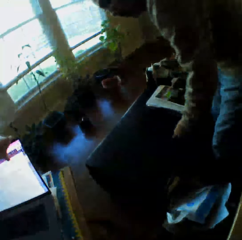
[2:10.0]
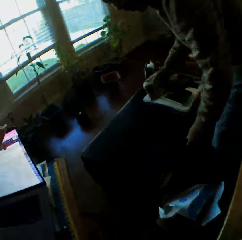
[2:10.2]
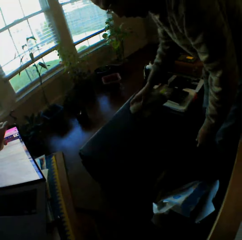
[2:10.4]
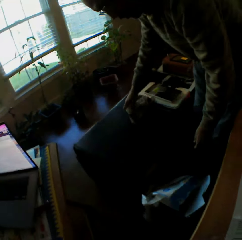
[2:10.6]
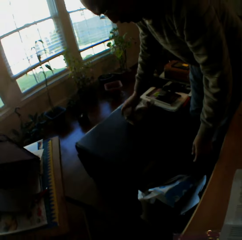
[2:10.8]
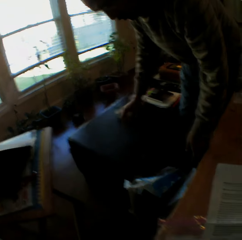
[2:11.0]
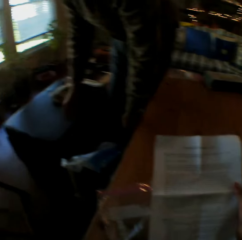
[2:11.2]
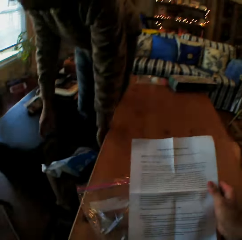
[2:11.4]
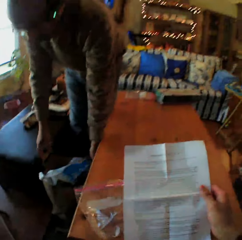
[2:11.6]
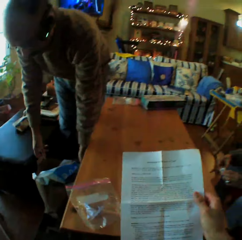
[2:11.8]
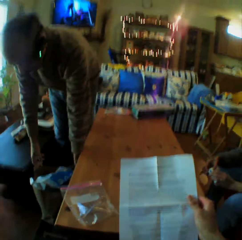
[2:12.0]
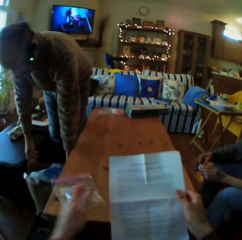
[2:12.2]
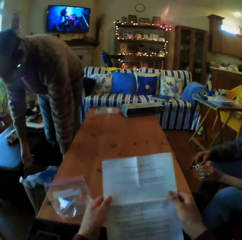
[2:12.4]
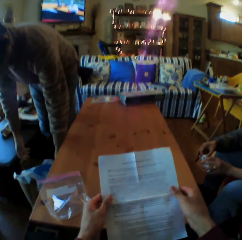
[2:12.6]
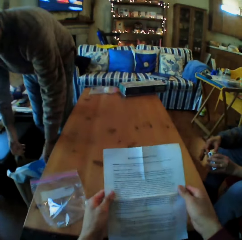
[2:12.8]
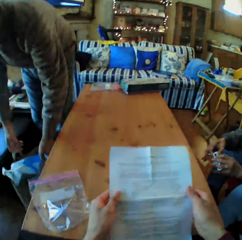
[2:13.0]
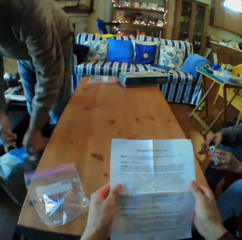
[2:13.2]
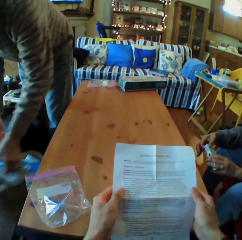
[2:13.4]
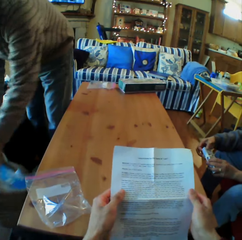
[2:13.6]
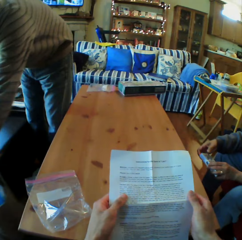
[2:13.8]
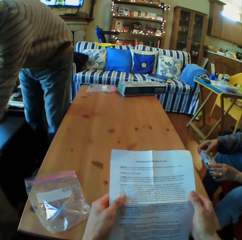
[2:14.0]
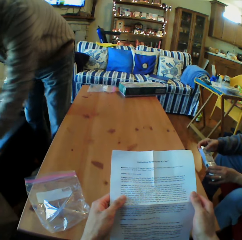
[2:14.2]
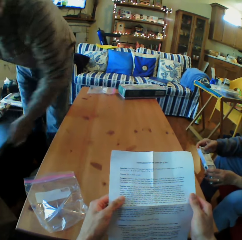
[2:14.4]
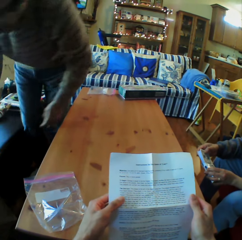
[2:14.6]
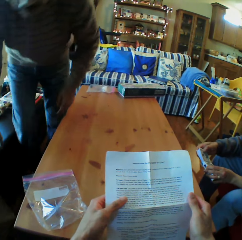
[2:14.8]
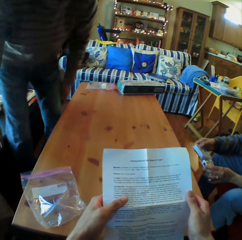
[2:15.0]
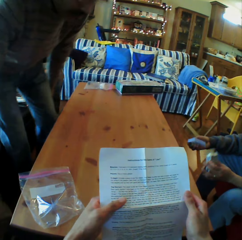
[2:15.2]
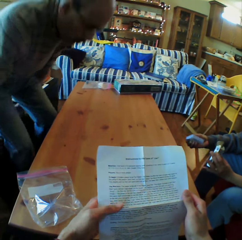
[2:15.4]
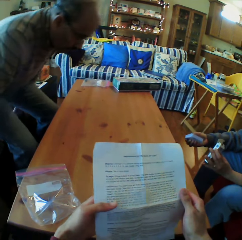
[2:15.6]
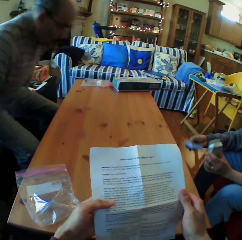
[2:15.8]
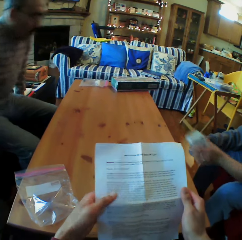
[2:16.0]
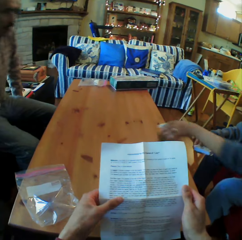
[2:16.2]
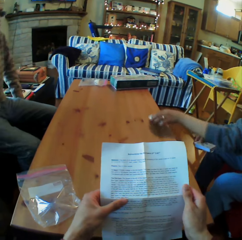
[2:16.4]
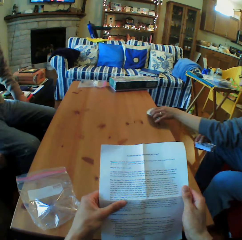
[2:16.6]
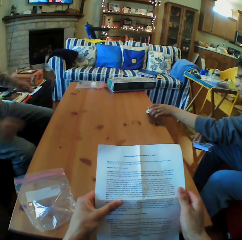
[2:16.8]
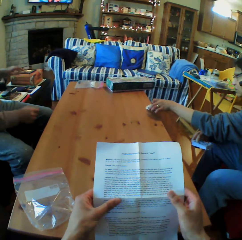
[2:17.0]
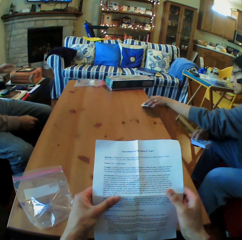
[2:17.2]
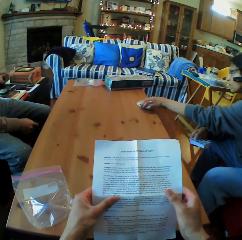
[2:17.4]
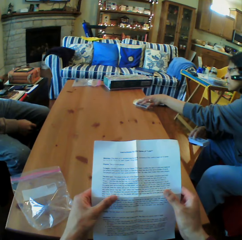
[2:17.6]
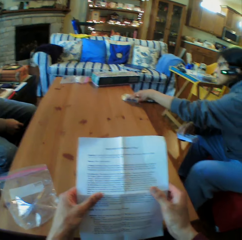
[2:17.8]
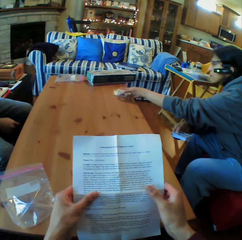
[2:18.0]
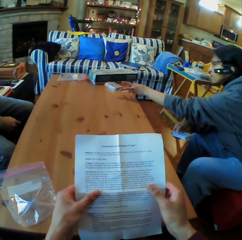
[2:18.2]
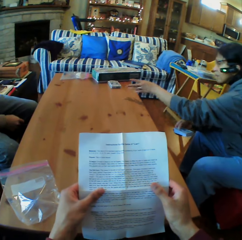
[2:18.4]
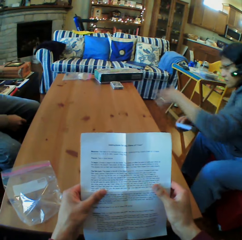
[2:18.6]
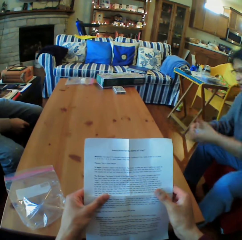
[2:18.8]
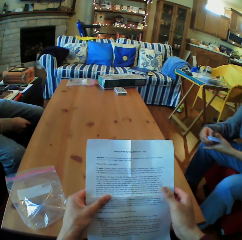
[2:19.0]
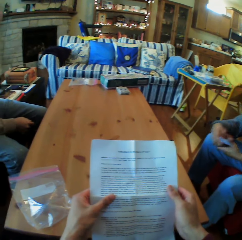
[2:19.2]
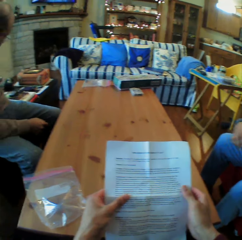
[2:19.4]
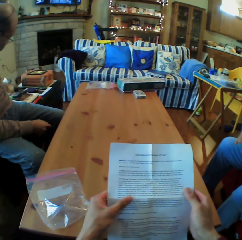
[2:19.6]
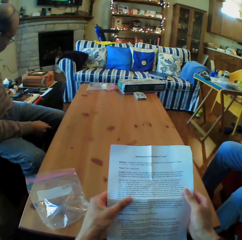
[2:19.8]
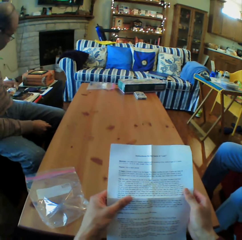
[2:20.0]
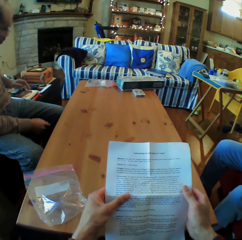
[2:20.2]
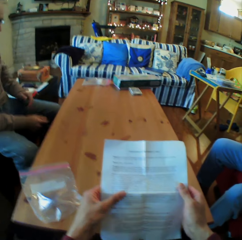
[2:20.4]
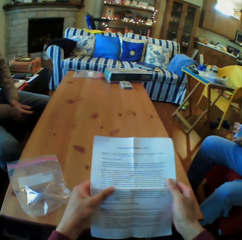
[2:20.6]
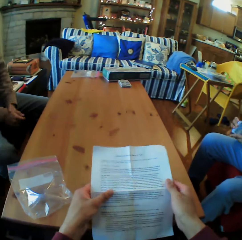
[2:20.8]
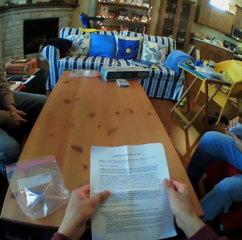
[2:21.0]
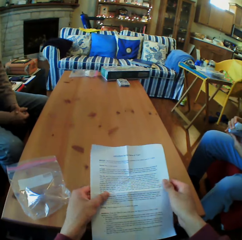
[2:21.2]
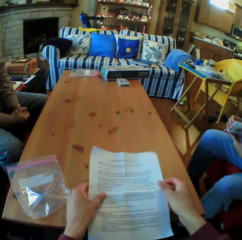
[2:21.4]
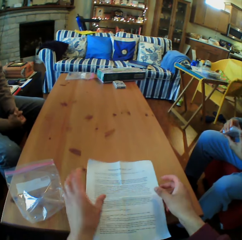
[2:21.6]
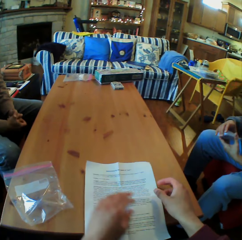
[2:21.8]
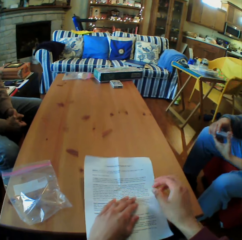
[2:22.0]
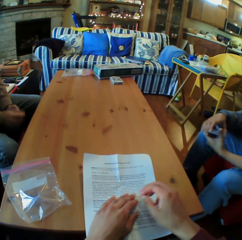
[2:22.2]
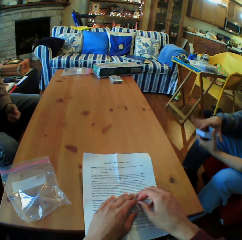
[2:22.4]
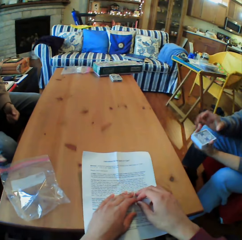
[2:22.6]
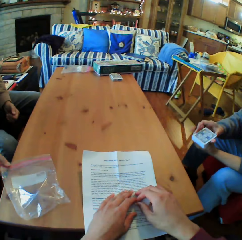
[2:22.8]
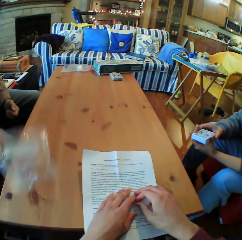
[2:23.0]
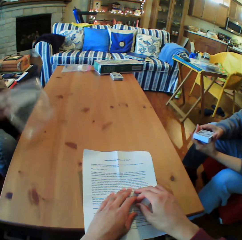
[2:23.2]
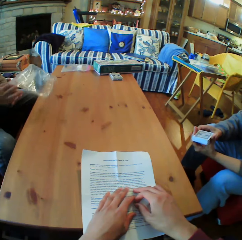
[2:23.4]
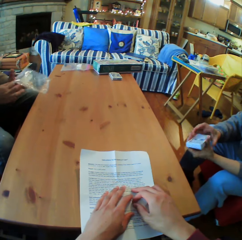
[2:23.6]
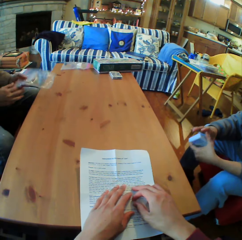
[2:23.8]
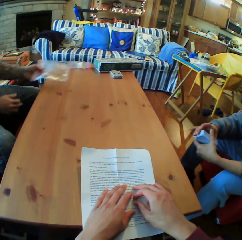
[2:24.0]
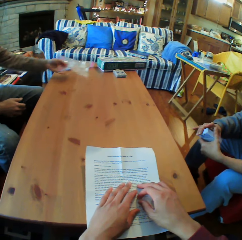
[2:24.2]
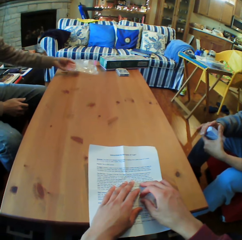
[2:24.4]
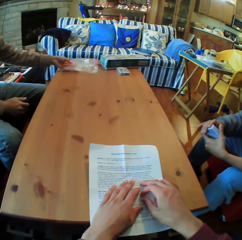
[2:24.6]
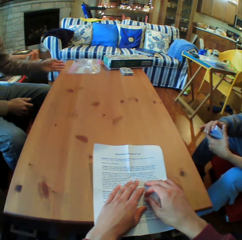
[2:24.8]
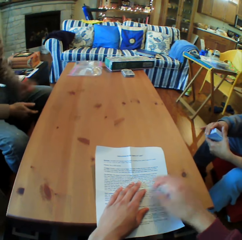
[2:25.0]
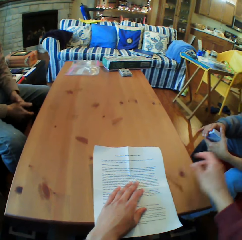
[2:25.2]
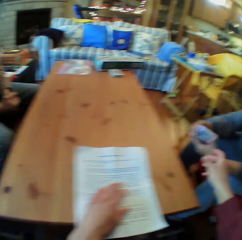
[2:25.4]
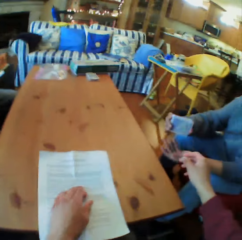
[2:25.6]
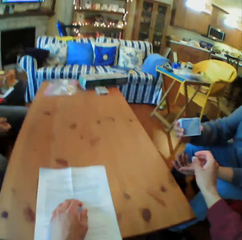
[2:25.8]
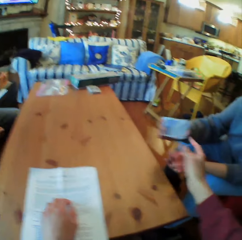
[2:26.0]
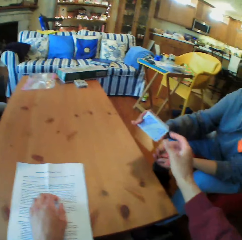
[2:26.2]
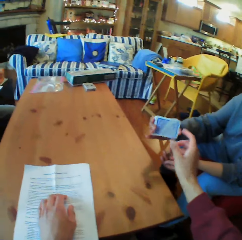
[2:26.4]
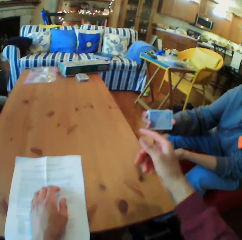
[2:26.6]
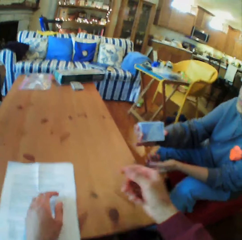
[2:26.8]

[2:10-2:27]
The camera wearer puts off the machine. They read the piece of paper. The man moves things. The woman picks up the cards from the box. The man sits. The camera wearer reads the piece of paper. They put the card box on the table. They read the piece of paper. The man picks up the piece of paper and puts the paper on the table.

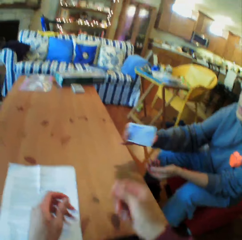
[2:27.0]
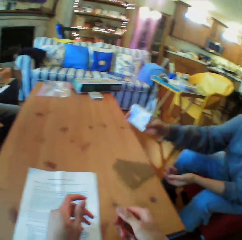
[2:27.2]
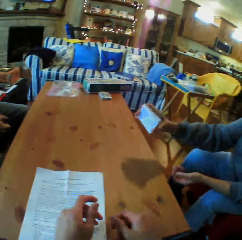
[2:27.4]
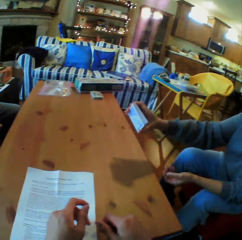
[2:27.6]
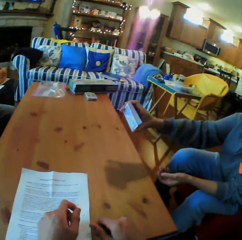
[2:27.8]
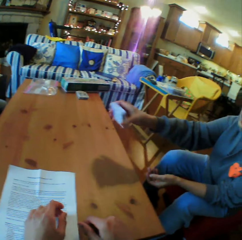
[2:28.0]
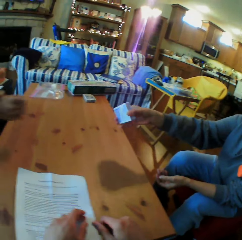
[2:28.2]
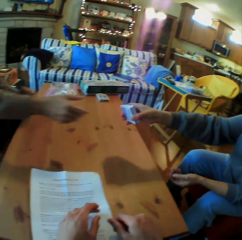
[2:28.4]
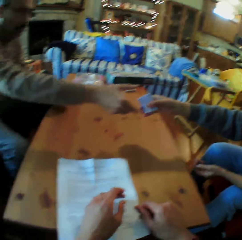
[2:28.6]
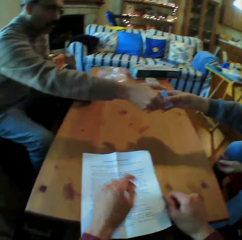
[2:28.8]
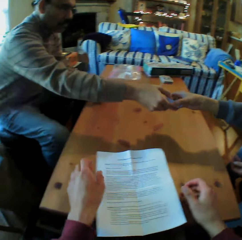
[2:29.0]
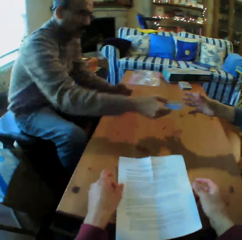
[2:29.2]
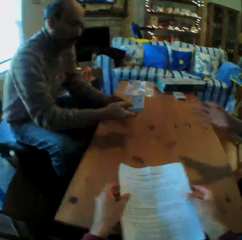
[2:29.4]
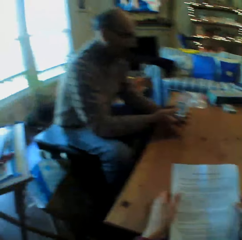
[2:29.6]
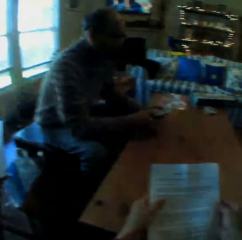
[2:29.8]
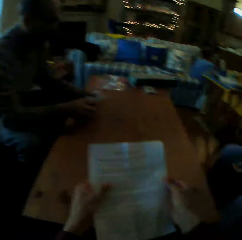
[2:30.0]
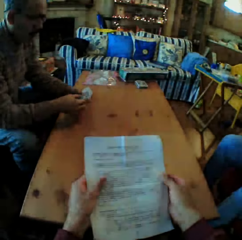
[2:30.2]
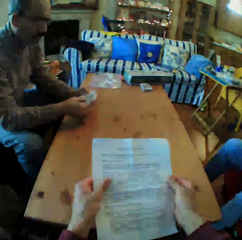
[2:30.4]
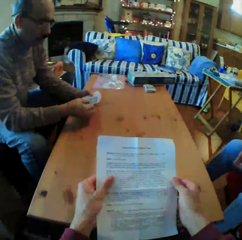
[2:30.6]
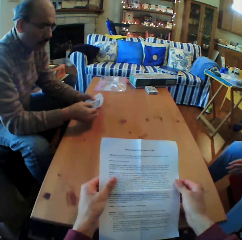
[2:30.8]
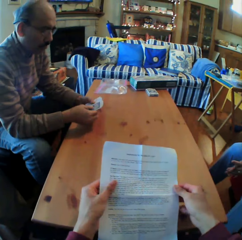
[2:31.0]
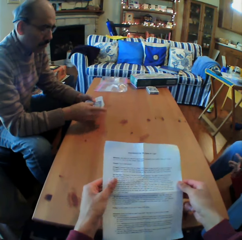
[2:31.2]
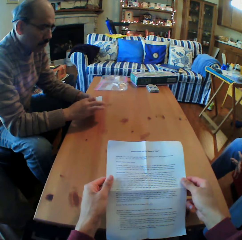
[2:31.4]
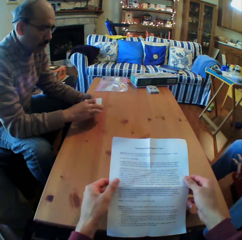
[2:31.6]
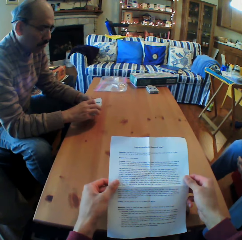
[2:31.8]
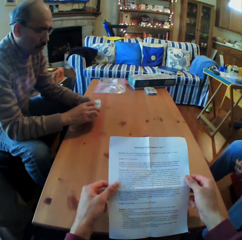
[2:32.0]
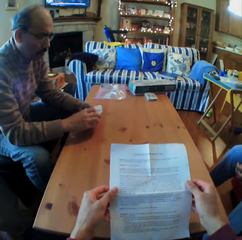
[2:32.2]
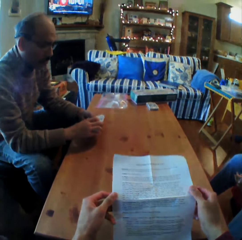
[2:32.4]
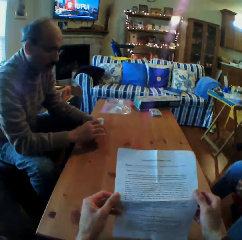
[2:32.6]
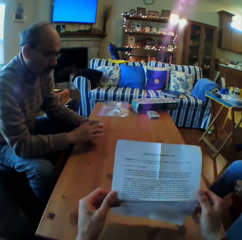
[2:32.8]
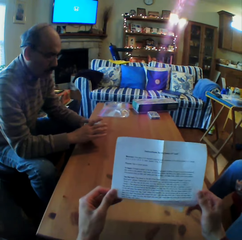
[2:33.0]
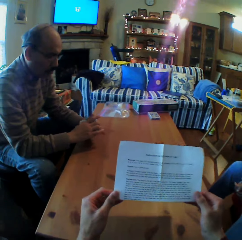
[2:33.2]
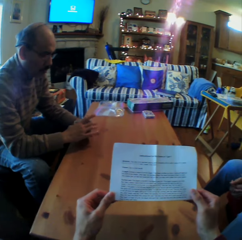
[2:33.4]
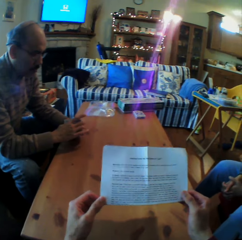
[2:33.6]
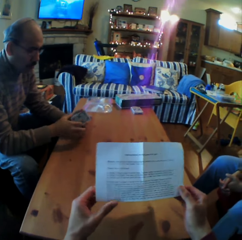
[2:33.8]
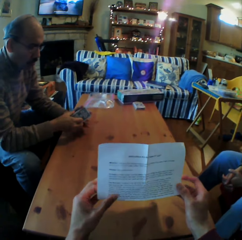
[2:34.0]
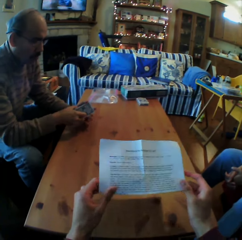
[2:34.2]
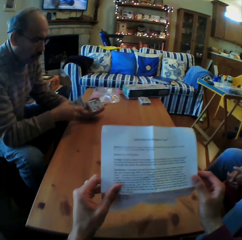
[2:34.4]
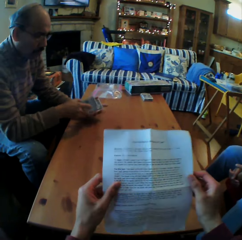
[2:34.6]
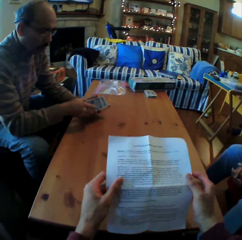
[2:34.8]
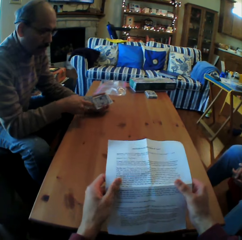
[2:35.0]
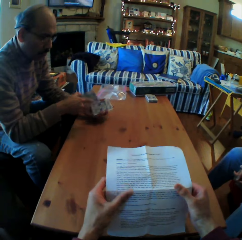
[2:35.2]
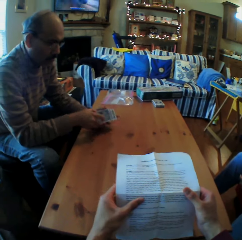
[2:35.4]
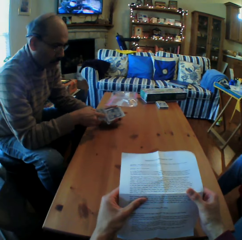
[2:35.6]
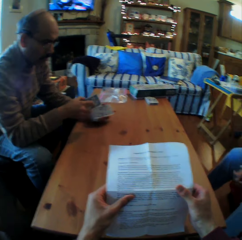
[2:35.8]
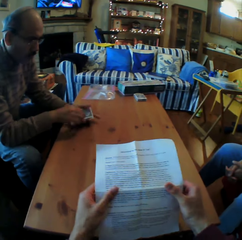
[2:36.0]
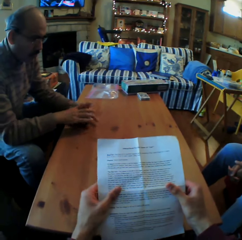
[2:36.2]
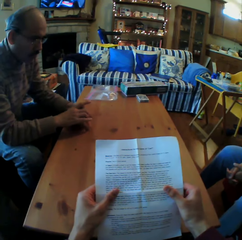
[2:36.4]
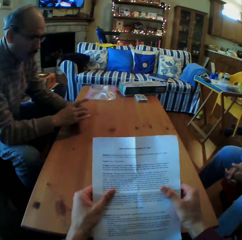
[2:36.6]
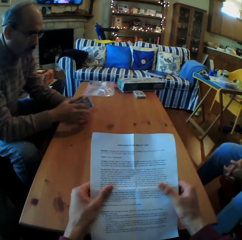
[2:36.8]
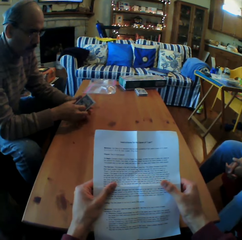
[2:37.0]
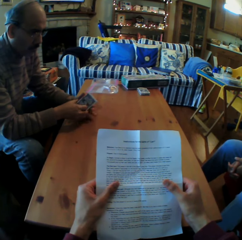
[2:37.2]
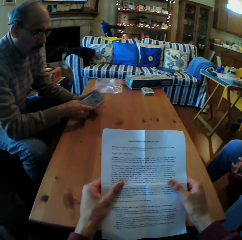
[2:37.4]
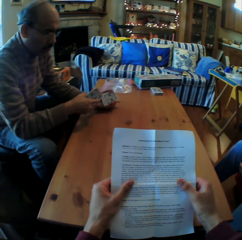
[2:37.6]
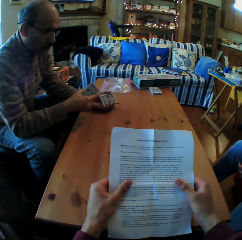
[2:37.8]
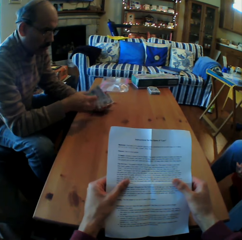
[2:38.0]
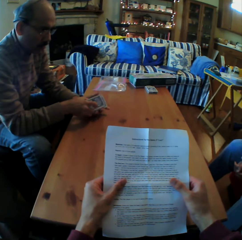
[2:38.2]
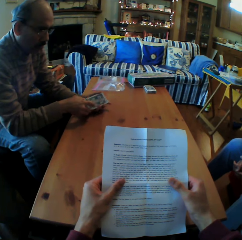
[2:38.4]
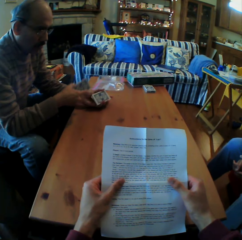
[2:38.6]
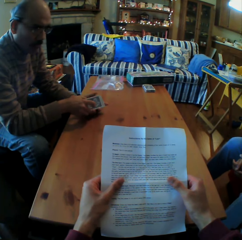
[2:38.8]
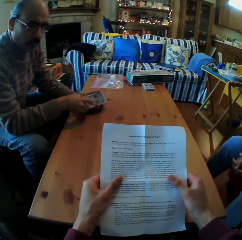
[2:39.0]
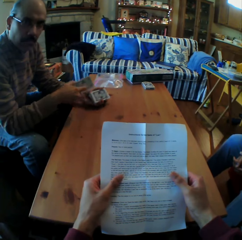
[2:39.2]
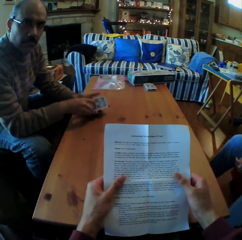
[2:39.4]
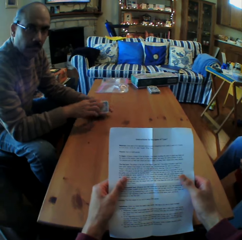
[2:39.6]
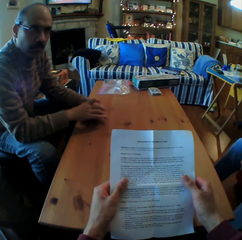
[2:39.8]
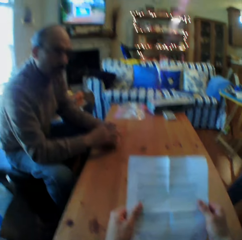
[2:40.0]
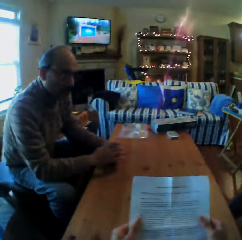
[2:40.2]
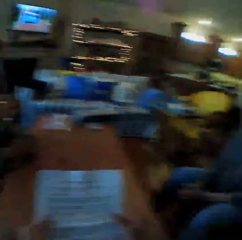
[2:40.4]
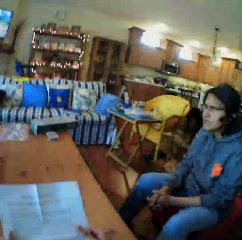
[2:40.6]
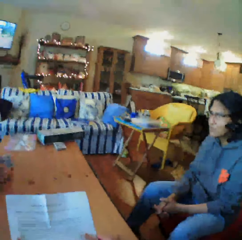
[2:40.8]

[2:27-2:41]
The camera wearer puts the paper on the table. The woman gives the cards to the man. The camera wearer looks at the cards. They read the piece of paper. The man shuffles the cards. The man looks at the camera wearer.
